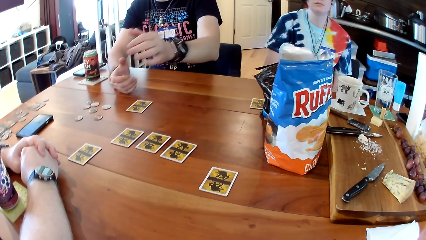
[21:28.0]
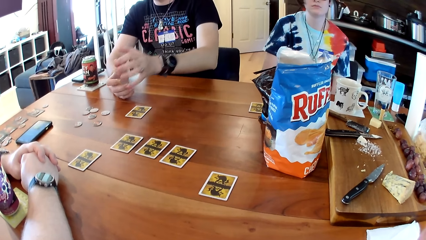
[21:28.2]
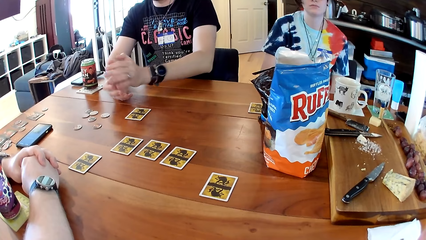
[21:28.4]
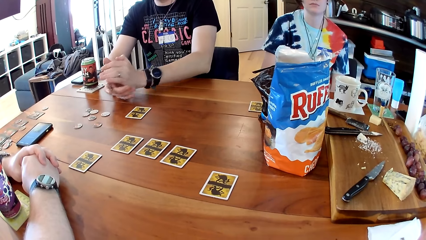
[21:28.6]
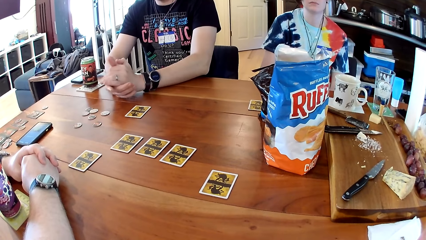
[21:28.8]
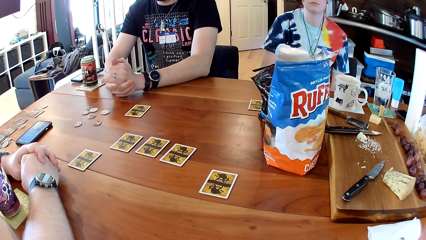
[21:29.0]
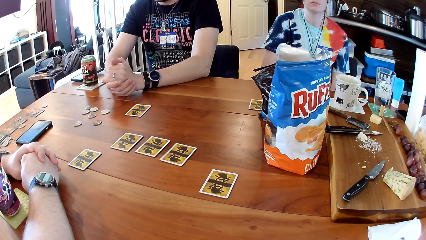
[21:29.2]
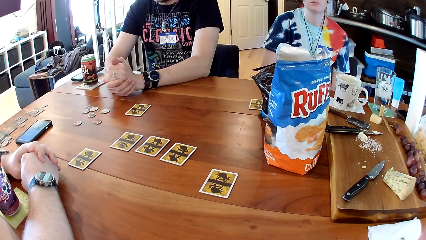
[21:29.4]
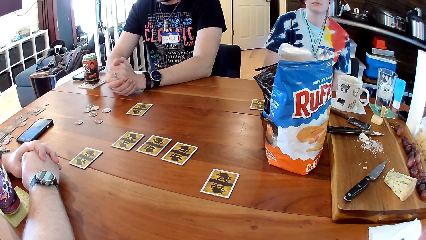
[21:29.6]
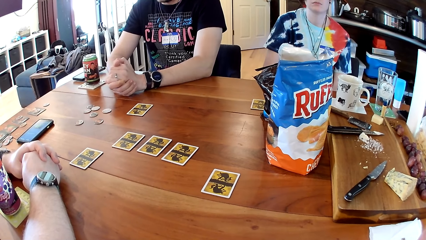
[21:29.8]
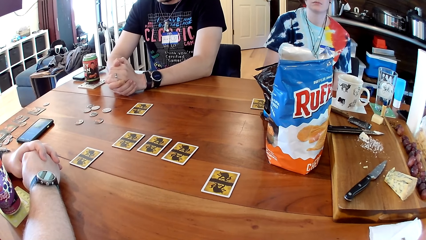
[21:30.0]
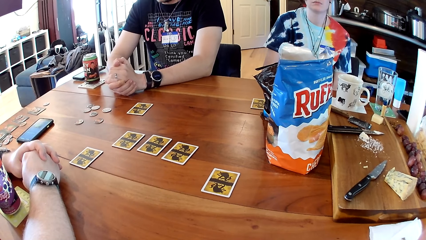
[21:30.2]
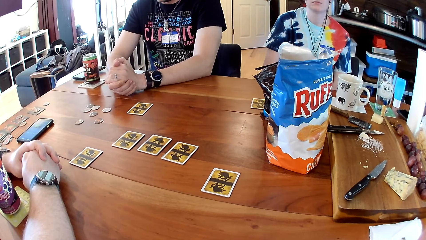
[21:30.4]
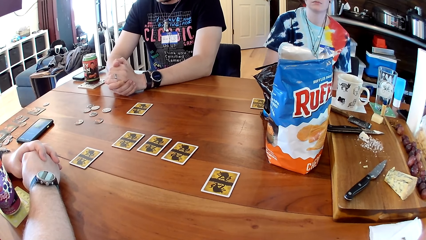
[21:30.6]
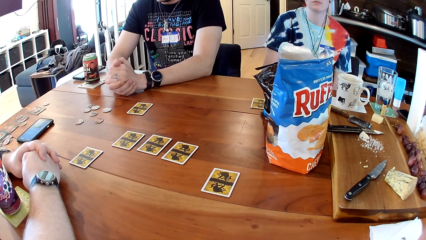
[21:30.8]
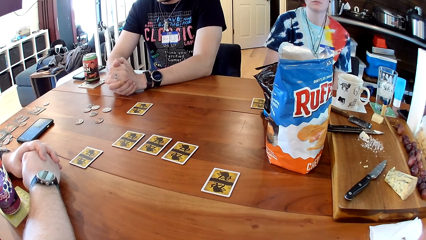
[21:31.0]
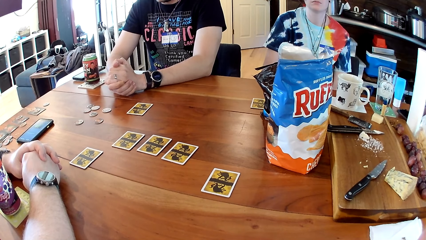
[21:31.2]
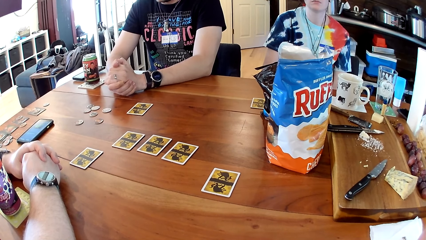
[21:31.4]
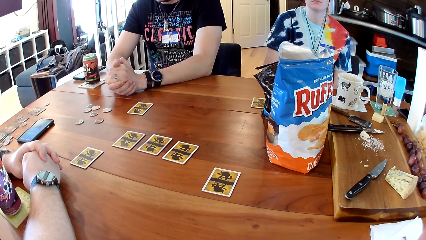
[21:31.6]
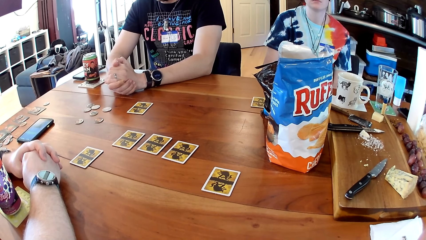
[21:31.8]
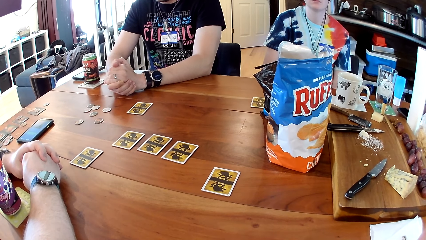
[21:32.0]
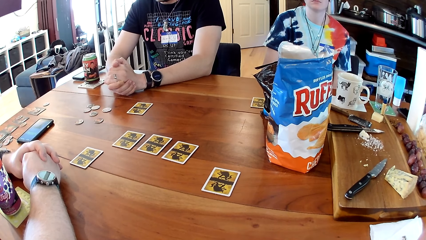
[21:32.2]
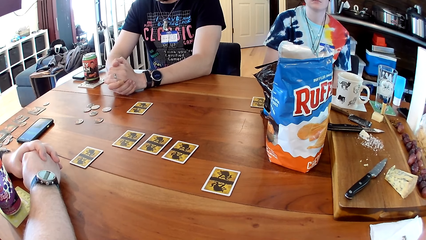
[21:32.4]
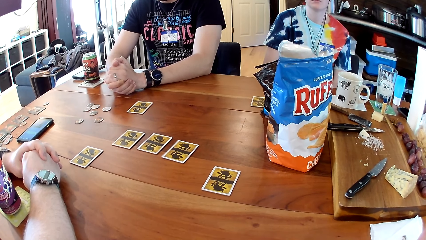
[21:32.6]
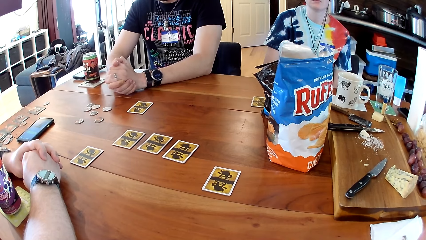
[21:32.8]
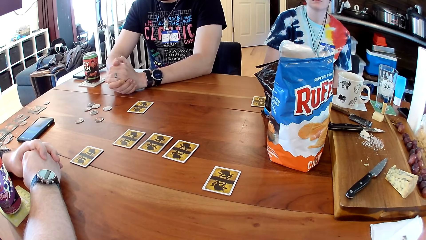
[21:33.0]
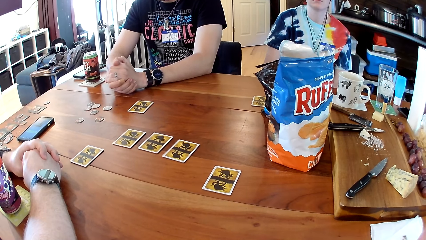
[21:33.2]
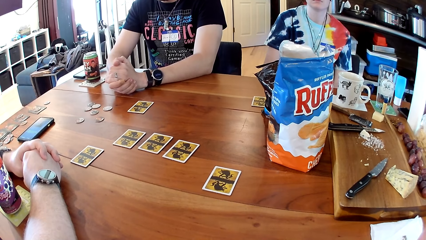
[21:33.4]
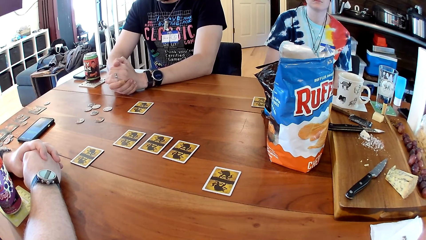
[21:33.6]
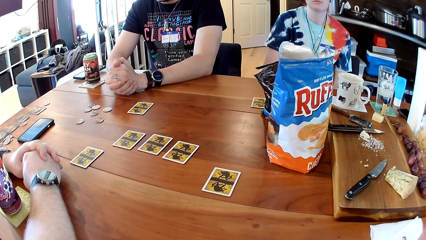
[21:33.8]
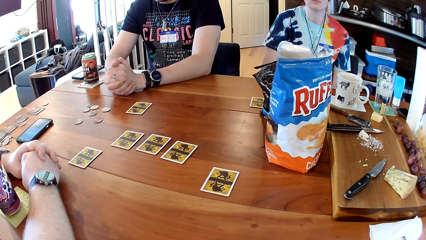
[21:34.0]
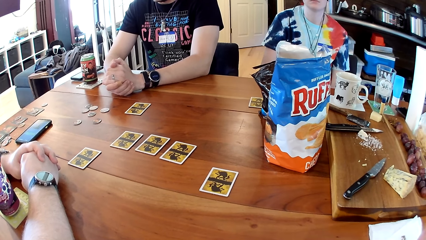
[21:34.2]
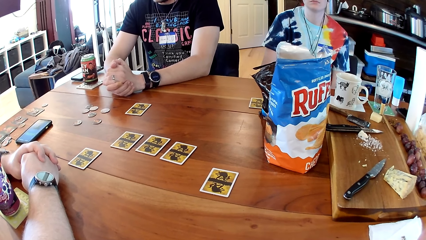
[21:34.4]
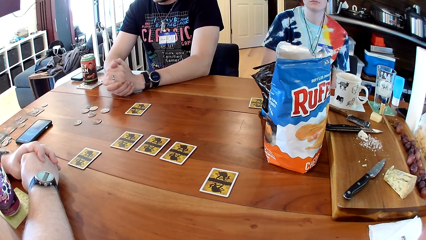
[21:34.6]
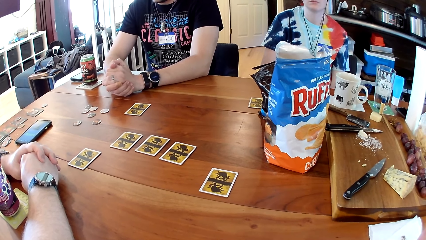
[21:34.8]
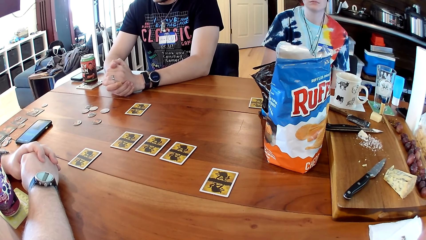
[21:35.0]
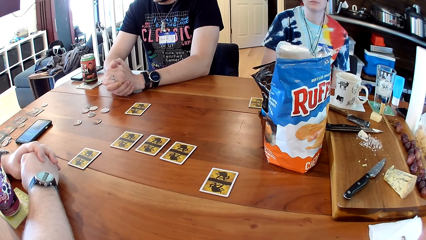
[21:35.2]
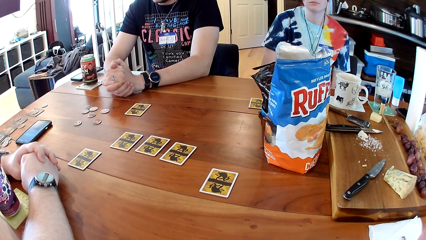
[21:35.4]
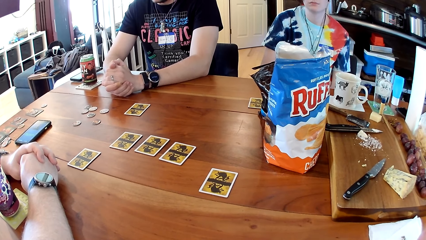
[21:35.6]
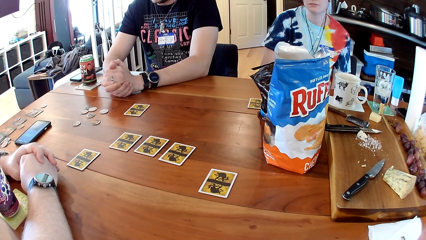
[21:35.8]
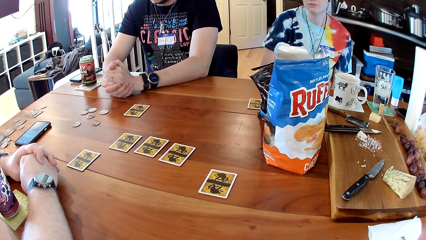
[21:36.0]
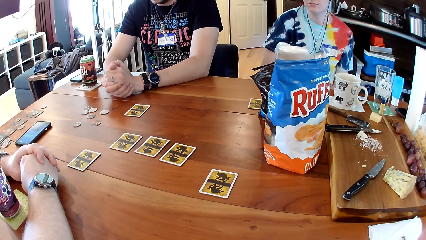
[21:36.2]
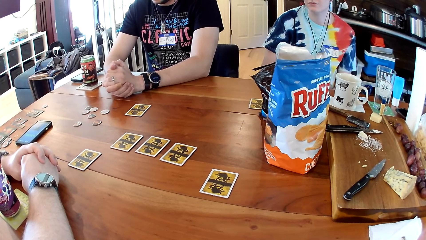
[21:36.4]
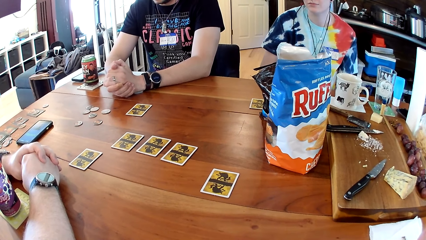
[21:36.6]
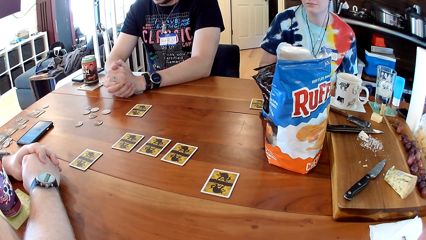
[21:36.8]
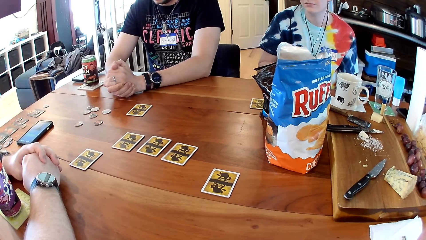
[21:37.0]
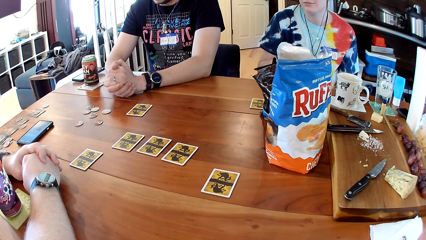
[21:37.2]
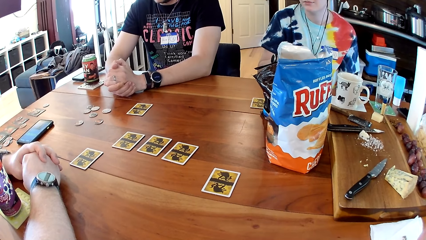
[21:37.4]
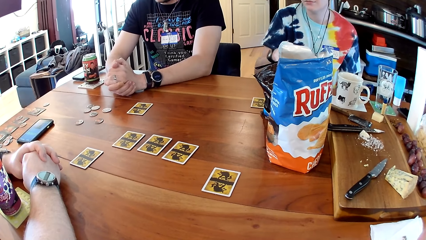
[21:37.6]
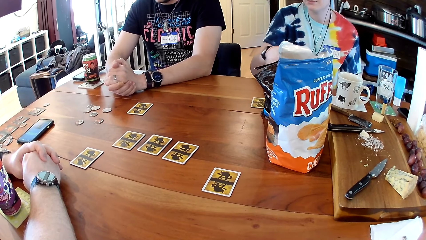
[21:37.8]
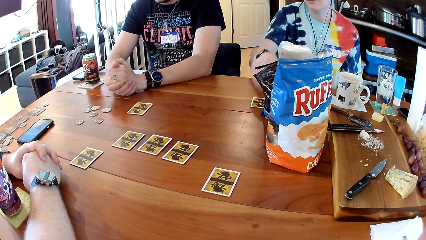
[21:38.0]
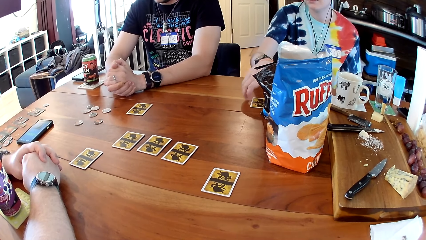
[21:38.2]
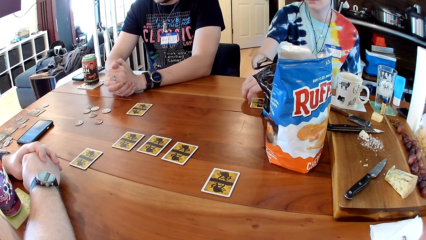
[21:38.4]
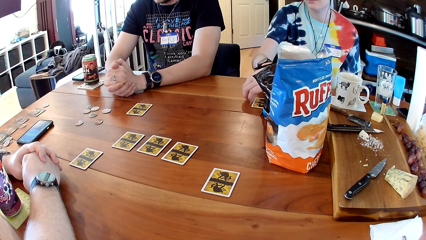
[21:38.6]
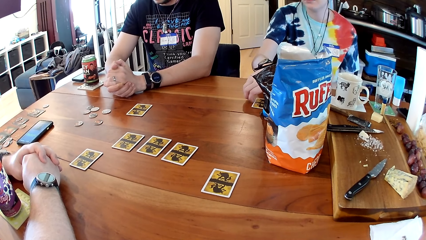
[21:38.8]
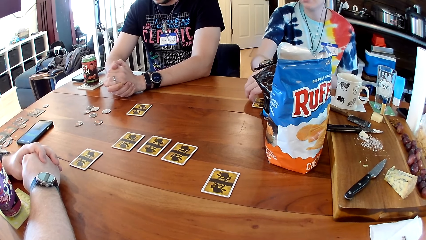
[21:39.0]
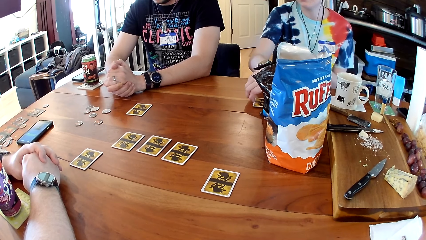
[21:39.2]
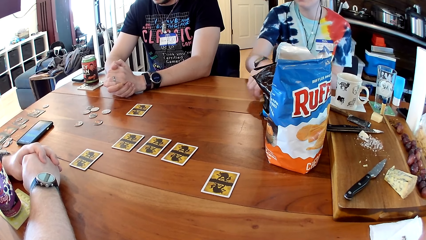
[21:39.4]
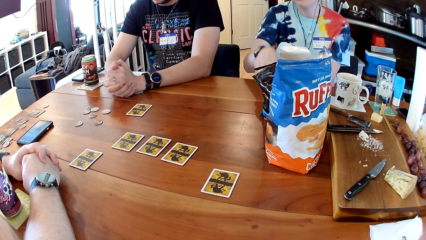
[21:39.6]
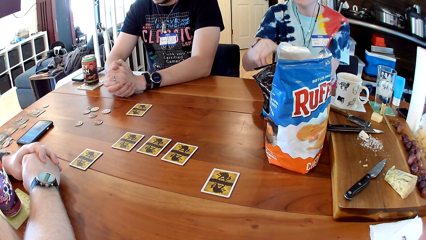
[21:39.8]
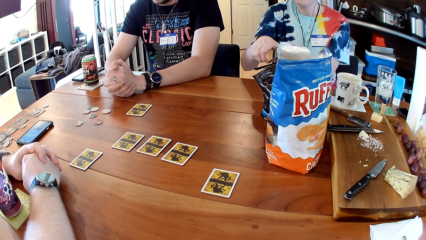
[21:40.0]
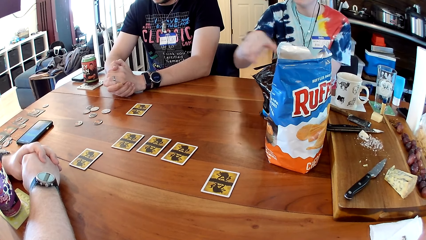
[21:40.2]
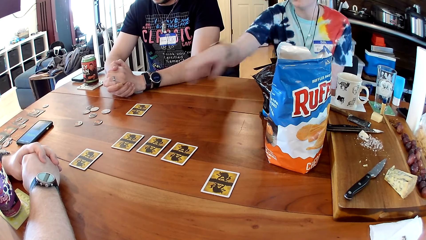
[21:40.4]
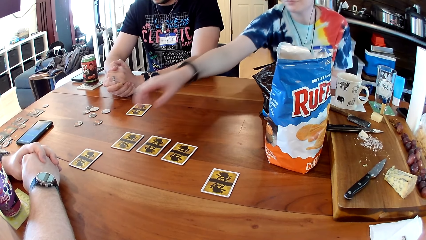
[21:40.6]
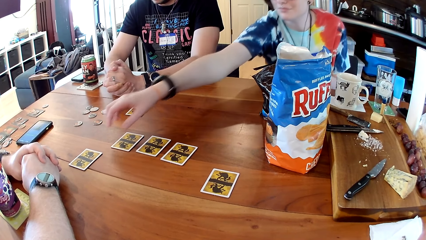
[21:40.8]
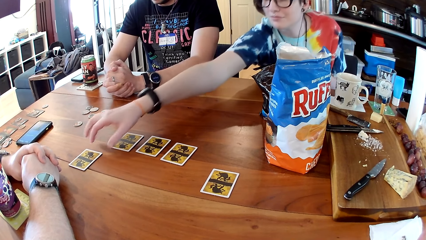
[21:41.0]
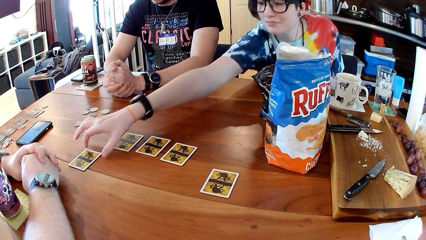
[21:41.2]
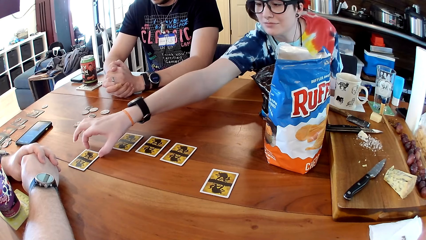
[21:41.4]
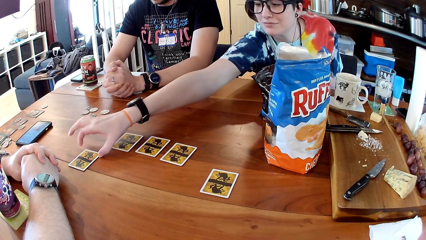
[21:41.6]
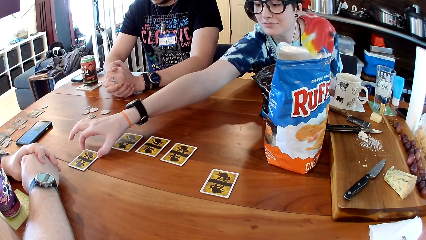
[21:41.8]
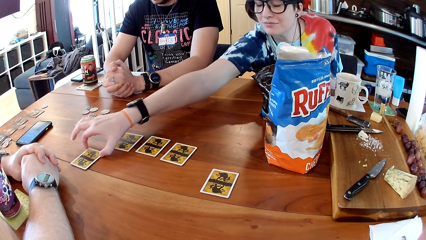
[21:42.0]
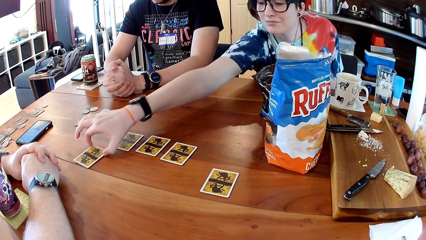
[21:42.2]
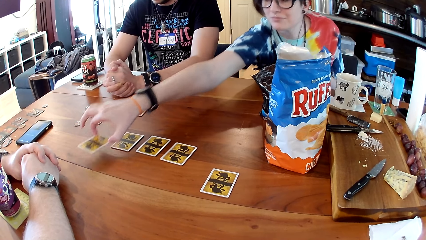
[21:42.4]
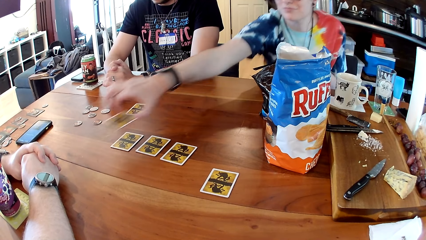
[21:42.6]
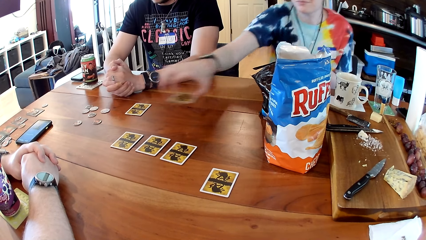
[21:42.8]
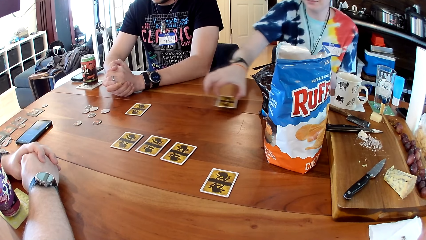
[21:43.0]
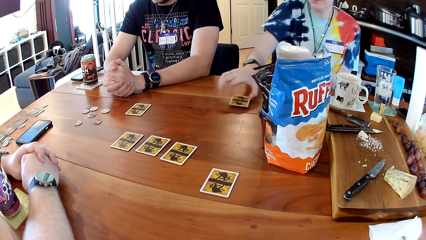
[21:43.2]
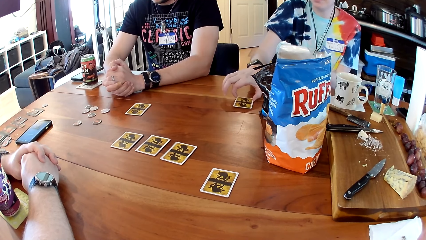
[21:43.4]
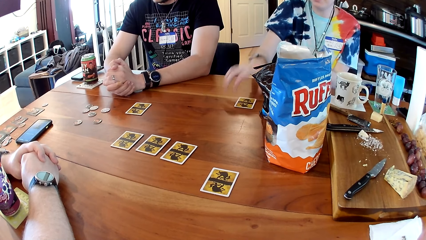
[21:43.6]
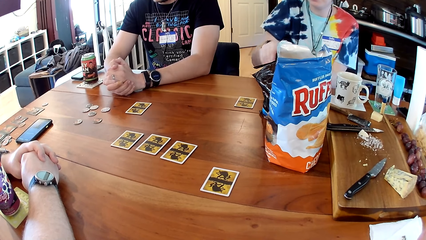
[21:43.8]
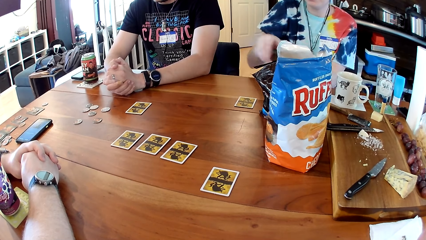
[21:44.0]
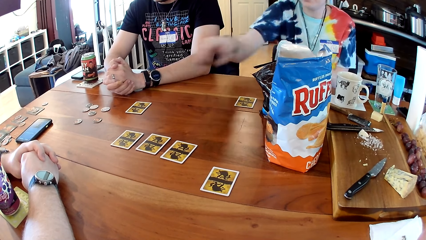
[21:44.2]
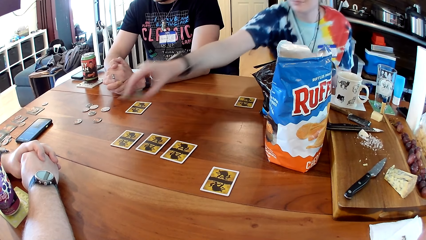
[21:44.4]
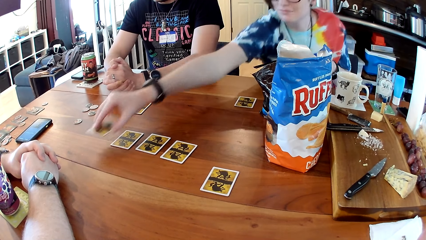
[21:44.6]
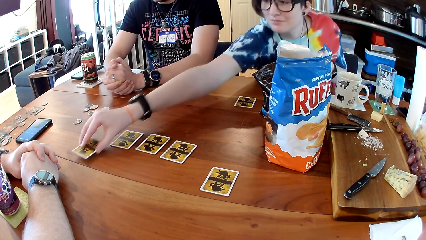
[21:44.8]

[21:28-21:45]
A man folds his hands on the table. A woman picks up the card. The woman picks up the card again.
